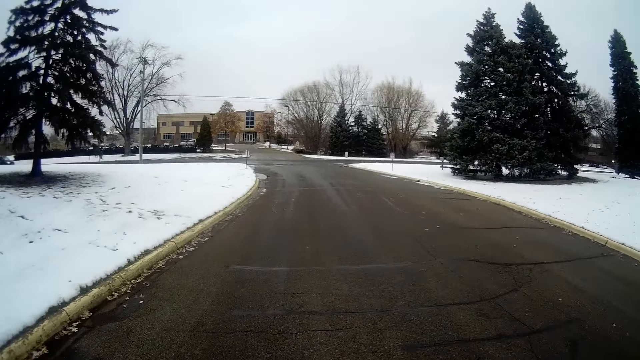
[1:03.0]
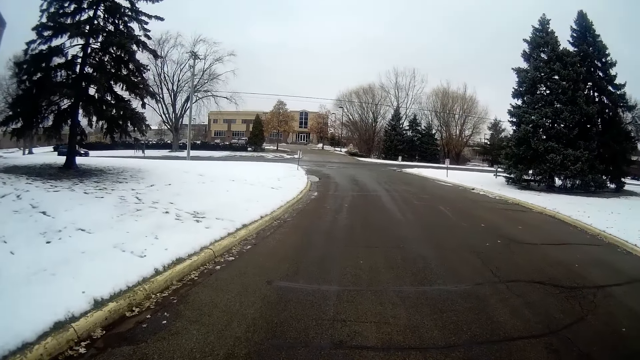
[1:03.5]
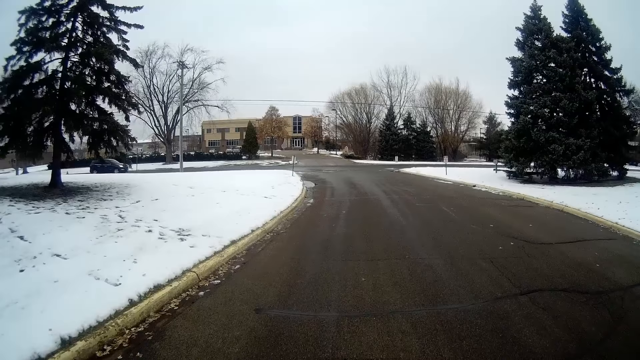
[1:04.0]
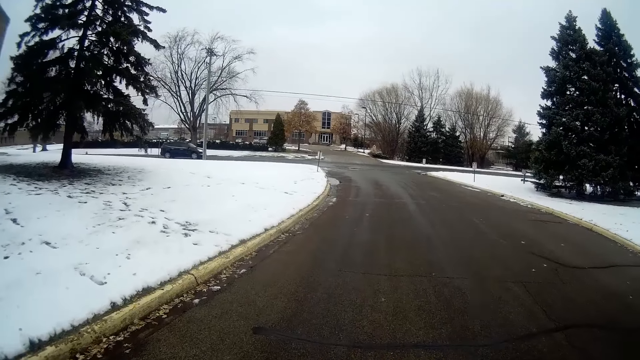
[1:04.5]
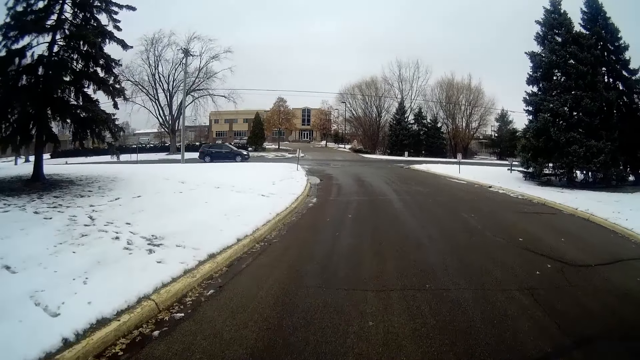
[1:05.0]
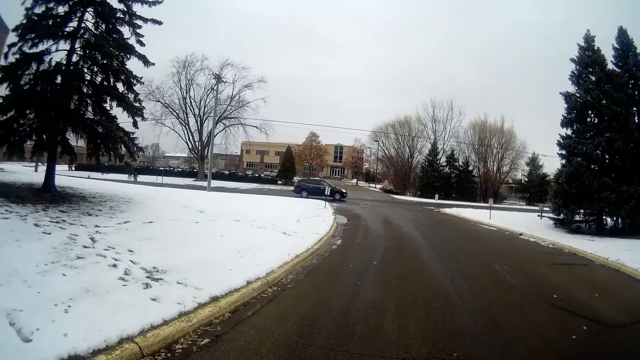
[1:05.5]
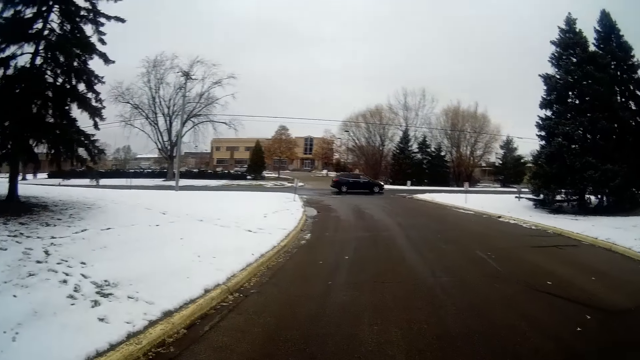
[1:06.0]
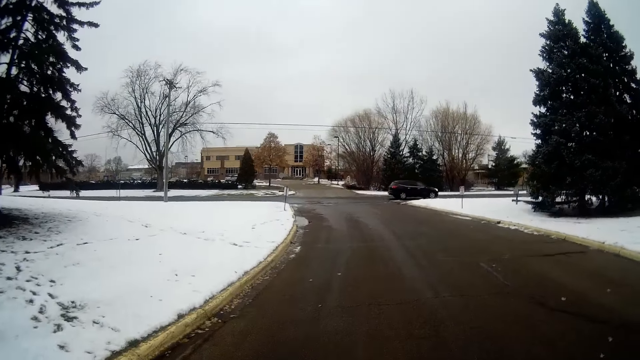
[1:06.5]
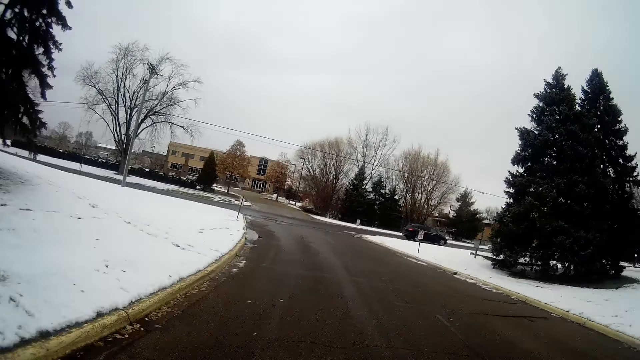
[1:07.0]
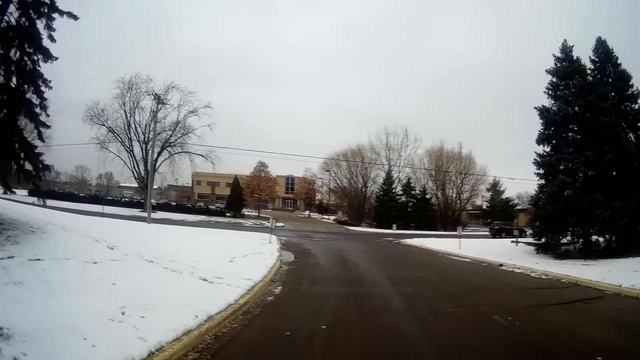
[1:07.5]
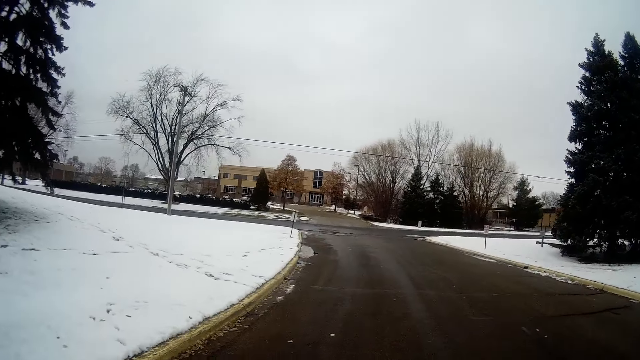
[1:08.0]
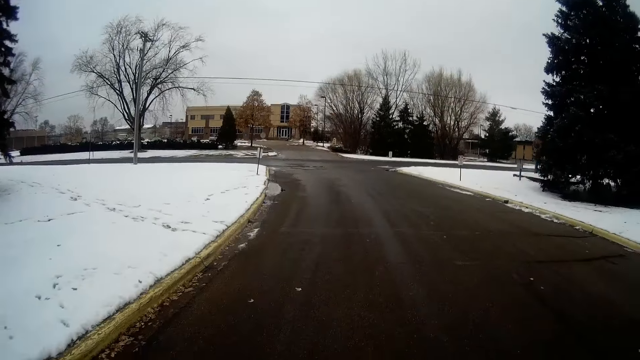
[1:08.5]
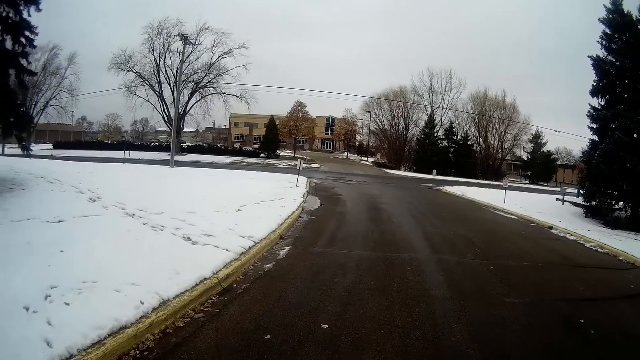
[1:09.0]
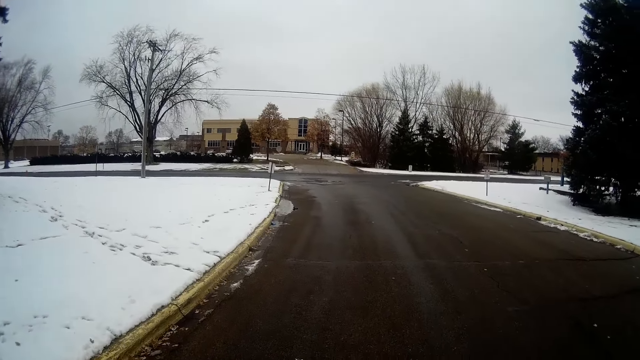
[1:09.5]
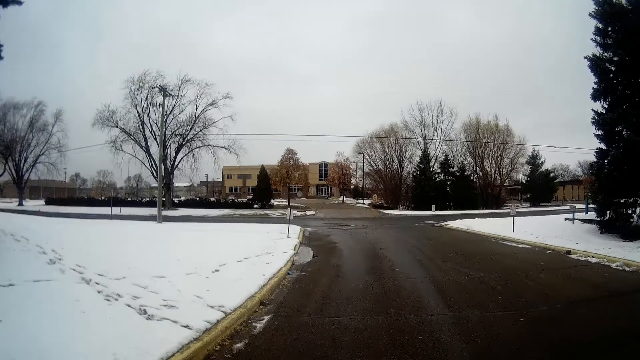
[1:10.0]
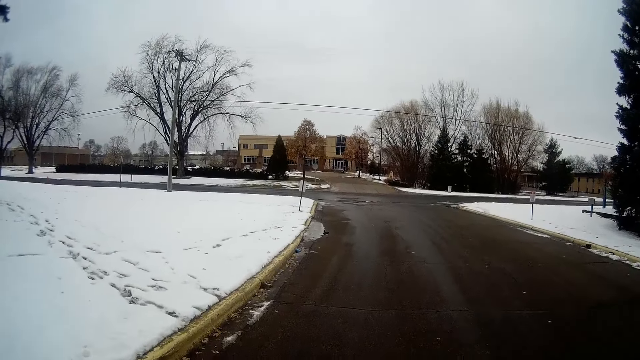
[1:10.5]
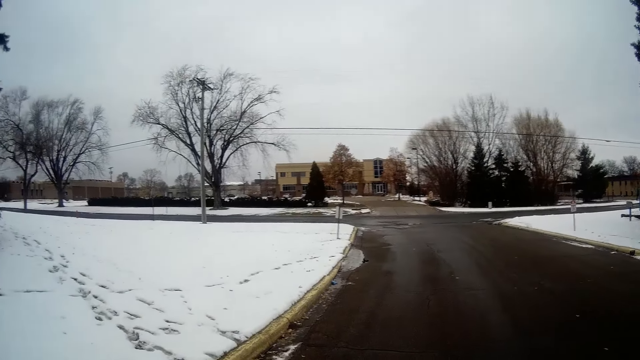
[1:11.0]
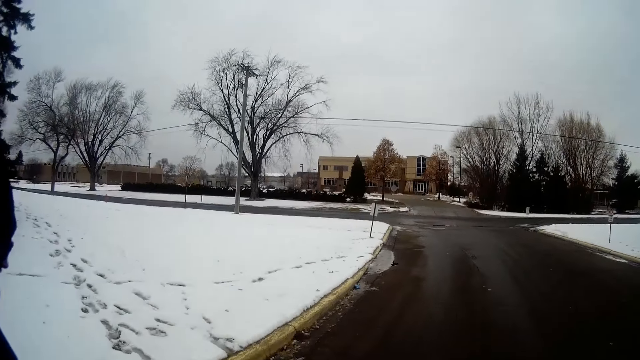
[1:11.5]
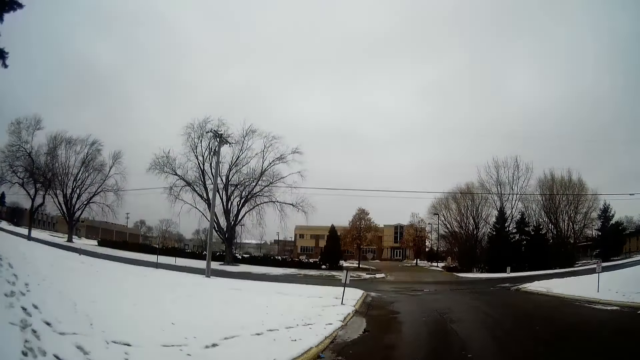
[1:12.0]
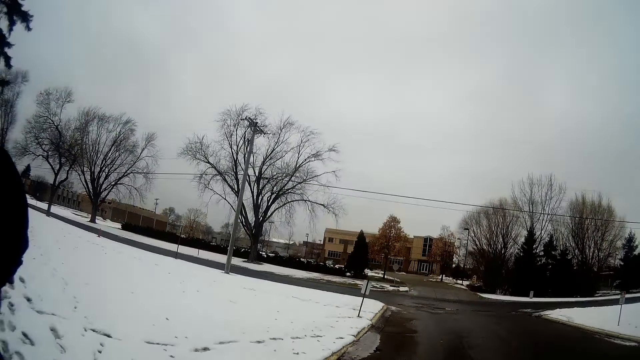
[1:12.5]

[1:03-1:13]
A black car drives past ahead of the camera wearer.

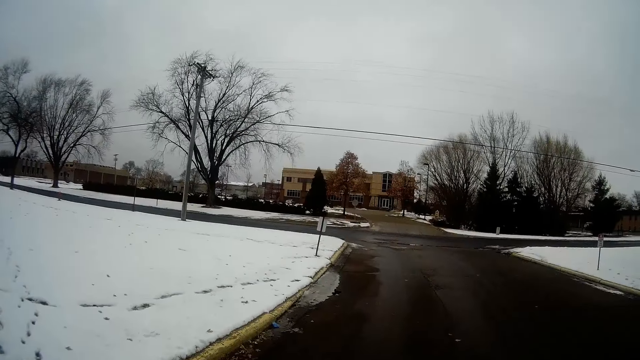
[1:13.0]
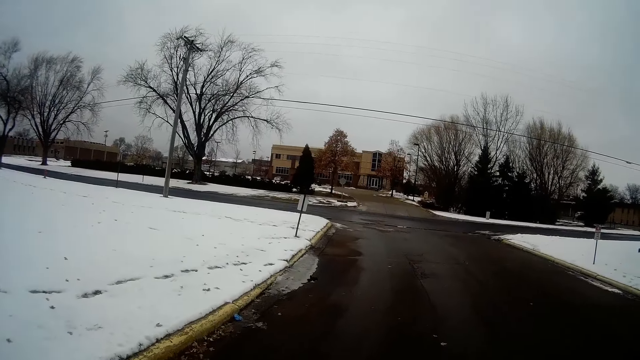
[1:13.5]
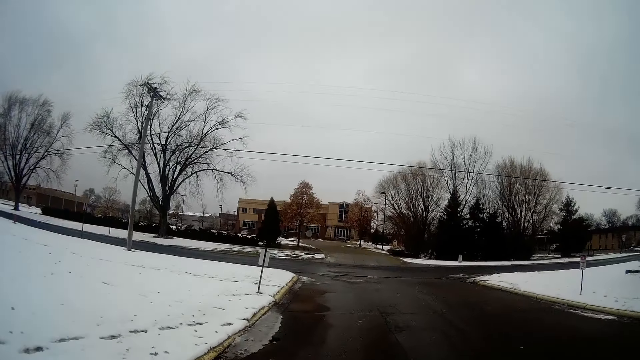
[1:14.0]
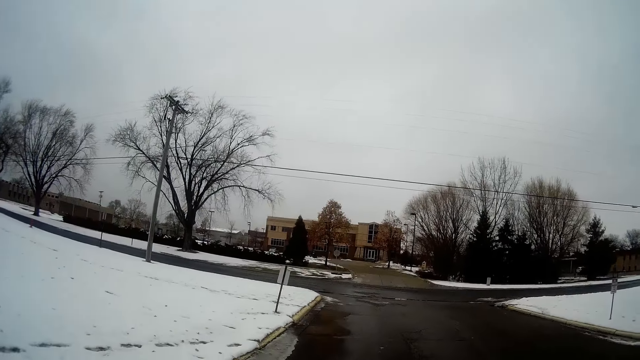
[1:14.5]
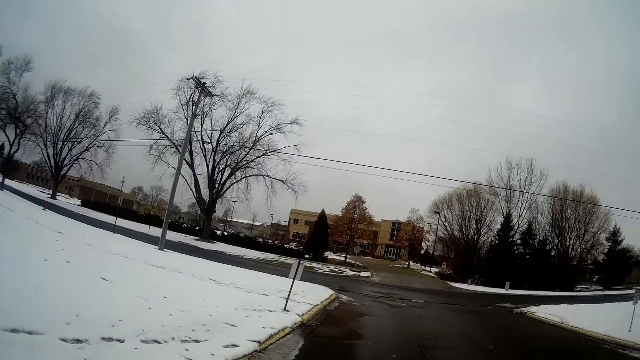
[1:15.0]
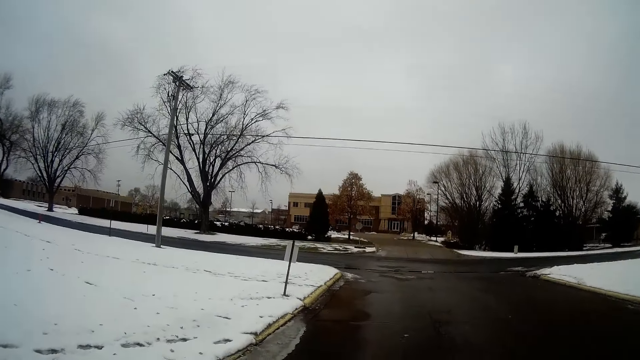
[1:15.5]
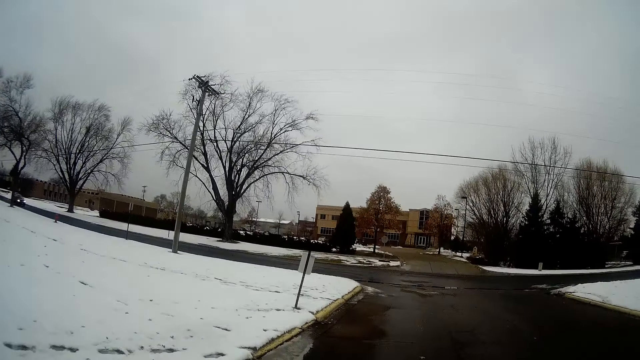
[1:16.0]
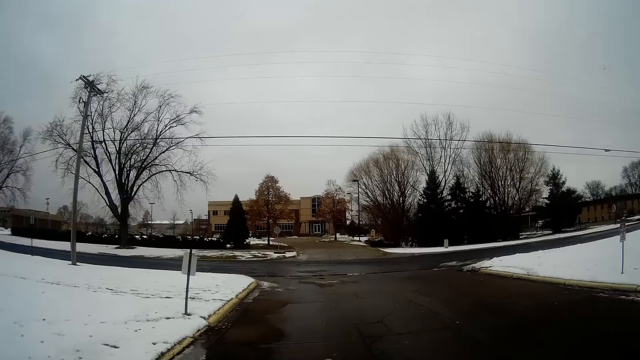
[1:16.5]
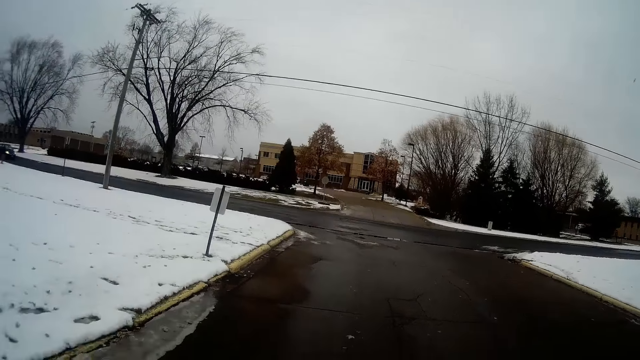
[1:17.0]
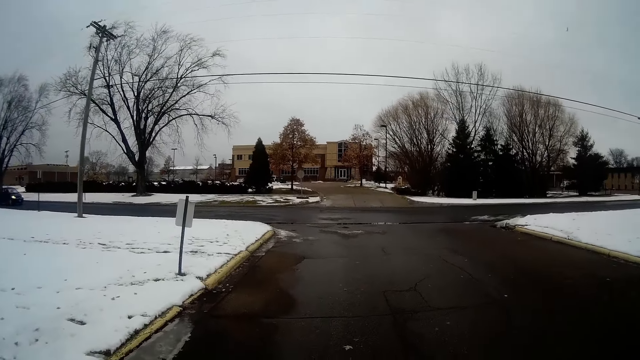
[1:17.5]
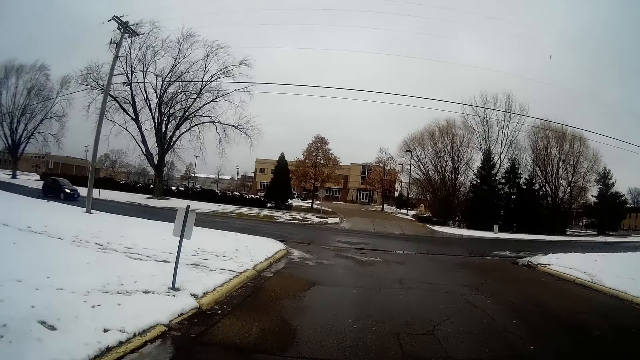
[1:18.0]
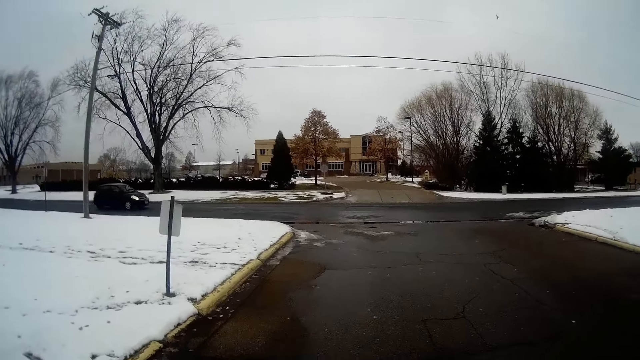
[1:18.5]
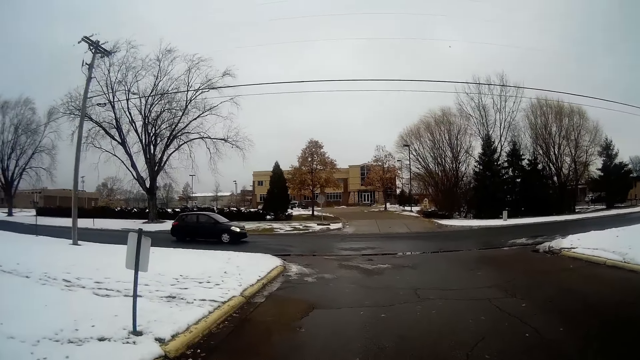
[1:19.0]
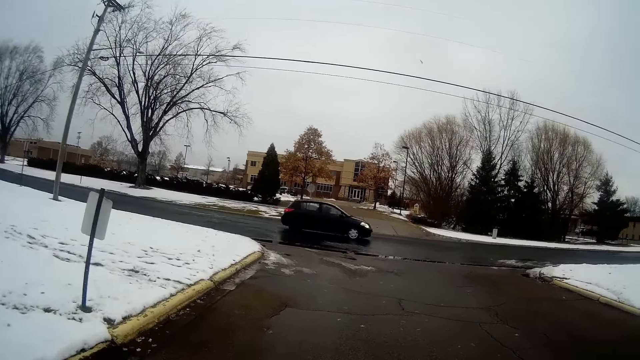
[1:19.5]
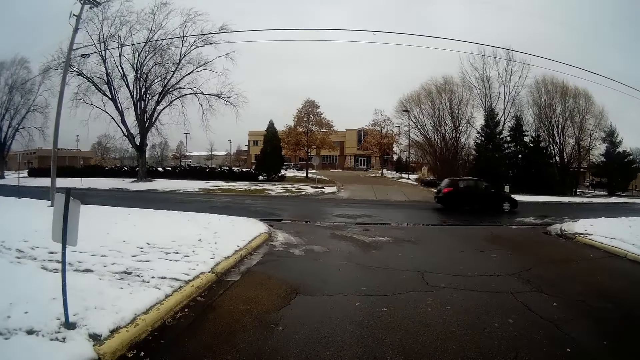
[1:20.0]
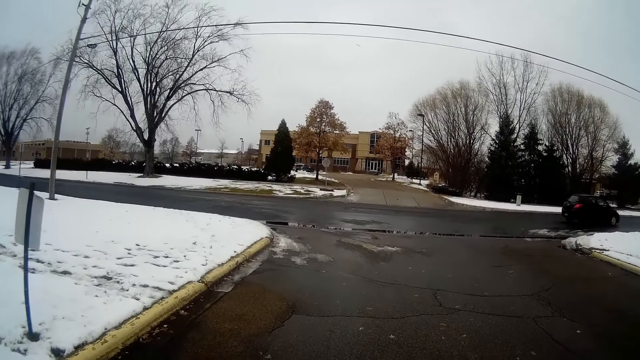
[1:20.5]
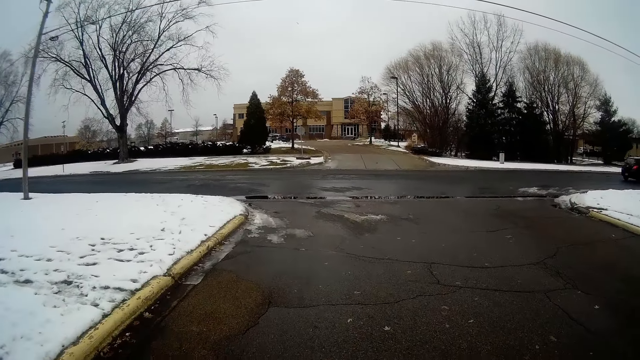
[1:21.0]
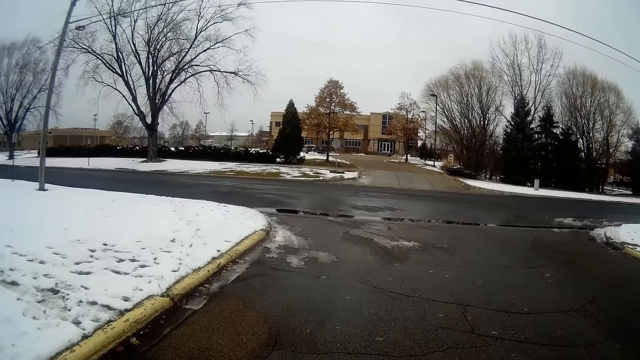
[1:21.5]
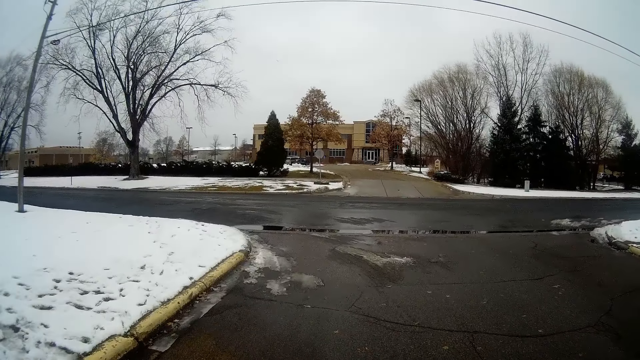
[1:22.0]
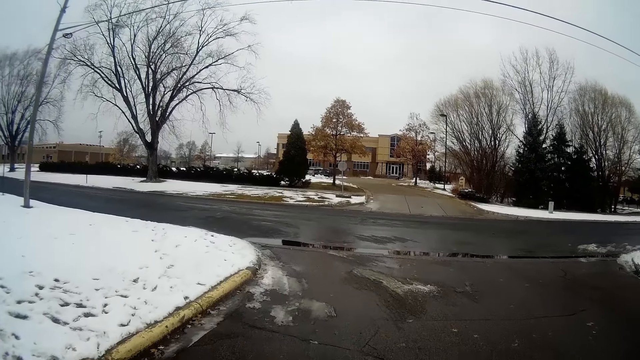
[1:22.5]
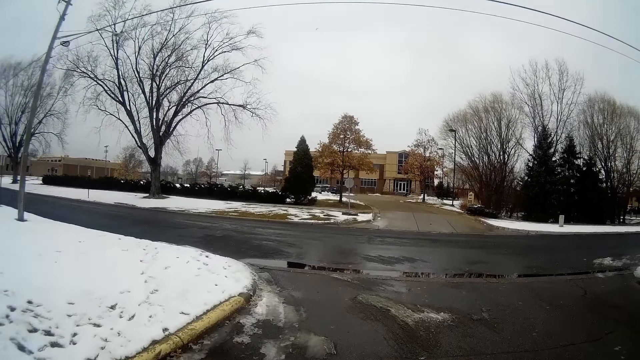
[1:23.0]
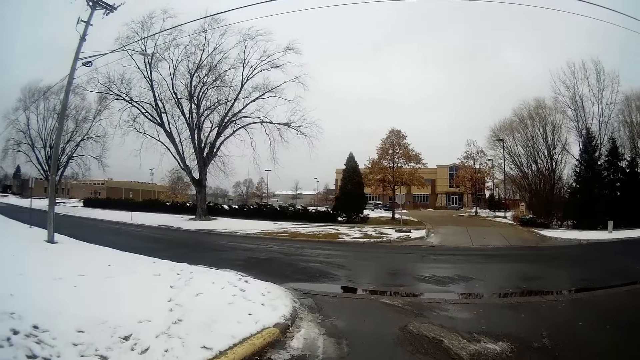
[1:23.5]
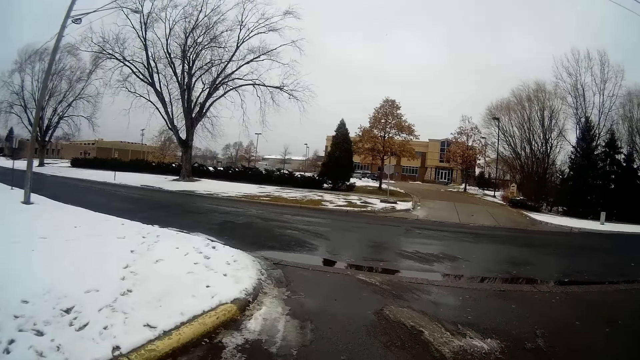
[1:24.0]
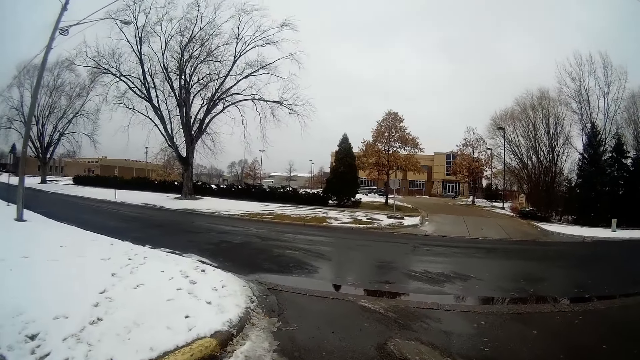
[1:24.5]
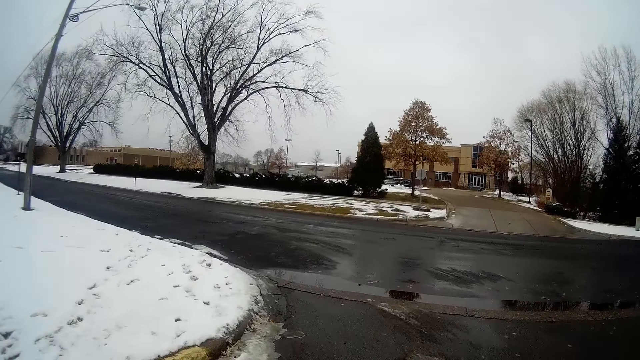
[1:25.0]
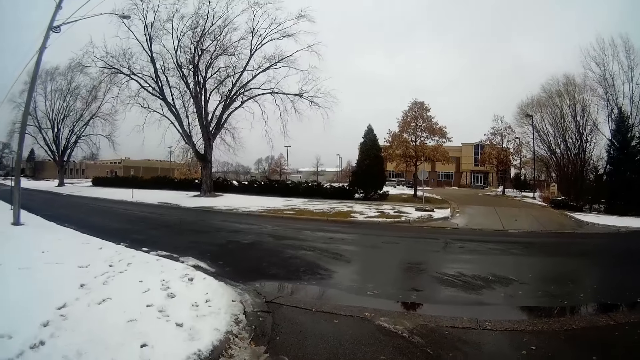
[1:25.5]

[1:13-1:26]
Another black car approaches ahead of the camera wearer. The car drives past ahead of the camera wearer.
